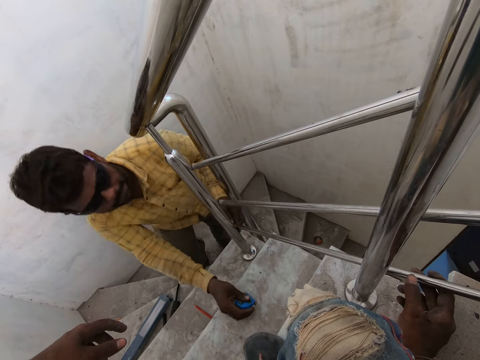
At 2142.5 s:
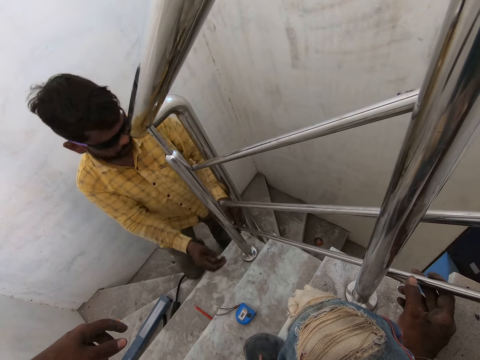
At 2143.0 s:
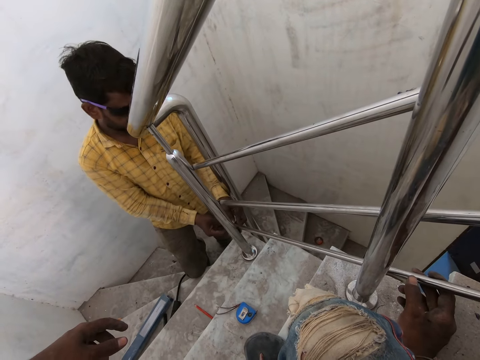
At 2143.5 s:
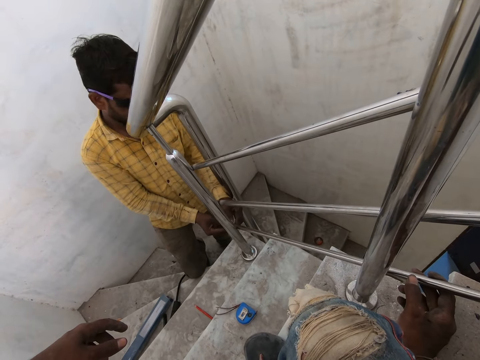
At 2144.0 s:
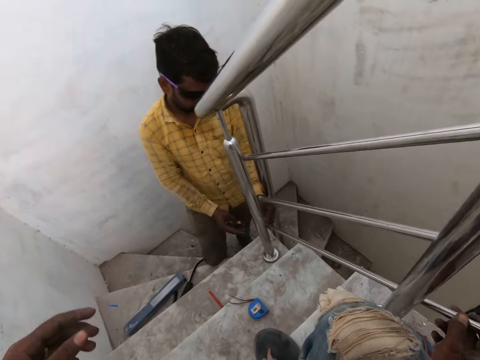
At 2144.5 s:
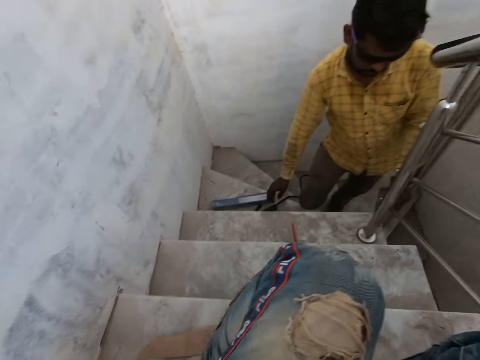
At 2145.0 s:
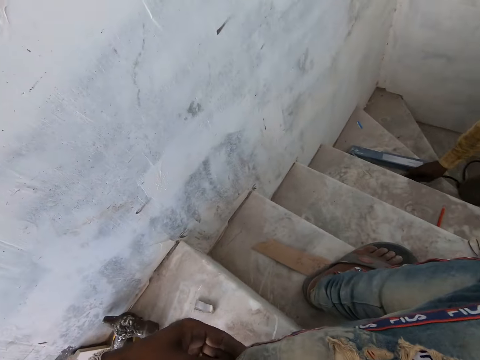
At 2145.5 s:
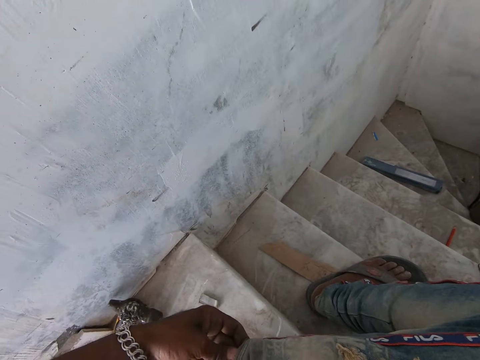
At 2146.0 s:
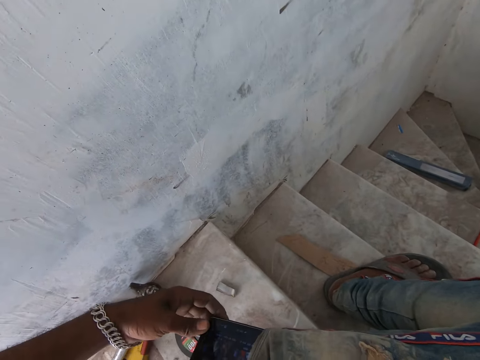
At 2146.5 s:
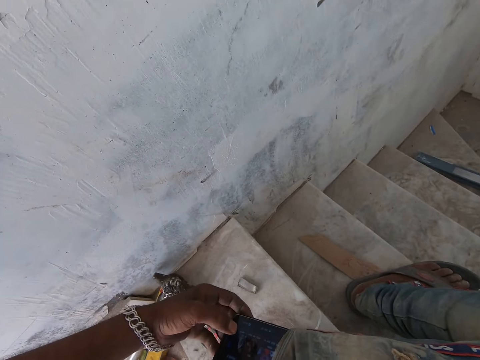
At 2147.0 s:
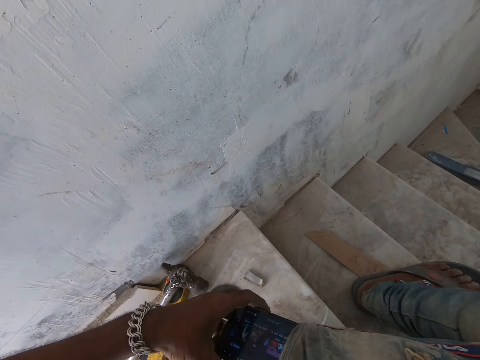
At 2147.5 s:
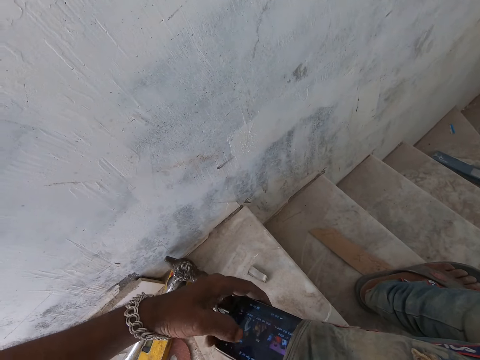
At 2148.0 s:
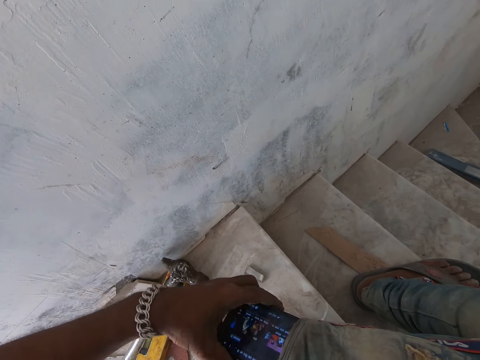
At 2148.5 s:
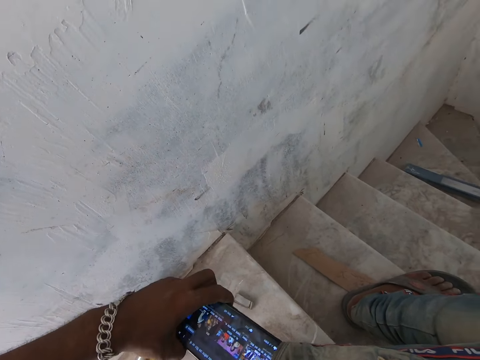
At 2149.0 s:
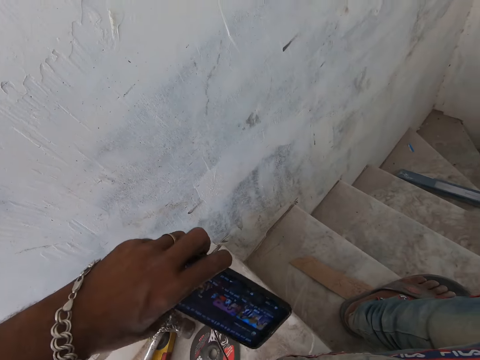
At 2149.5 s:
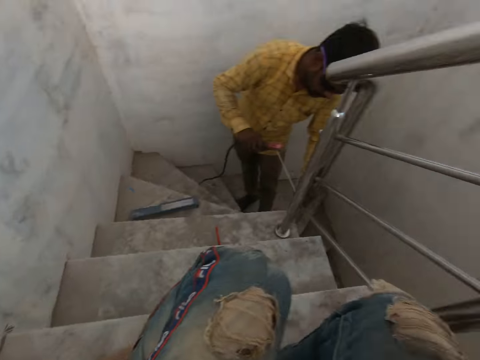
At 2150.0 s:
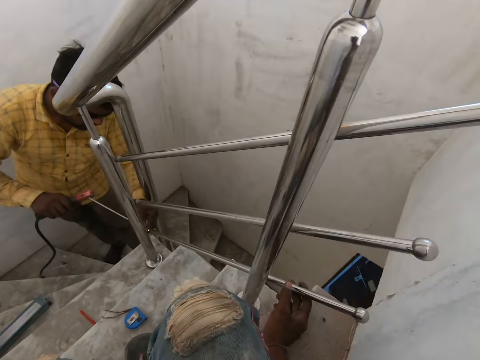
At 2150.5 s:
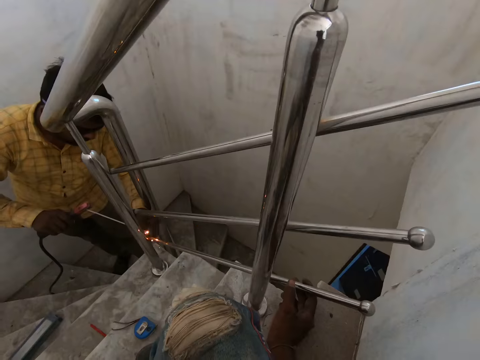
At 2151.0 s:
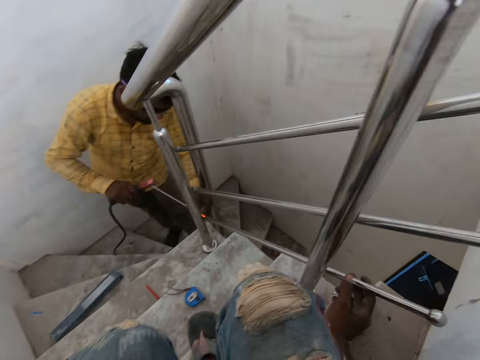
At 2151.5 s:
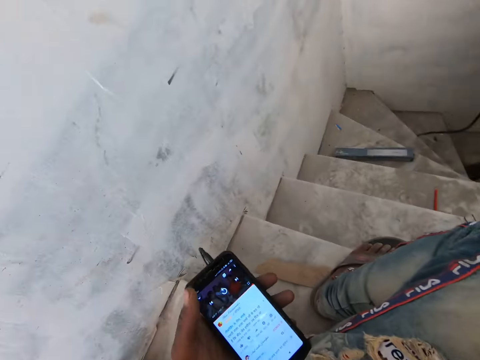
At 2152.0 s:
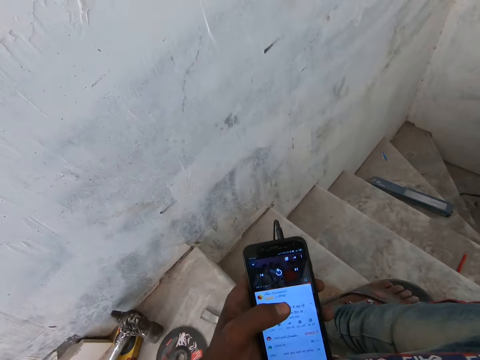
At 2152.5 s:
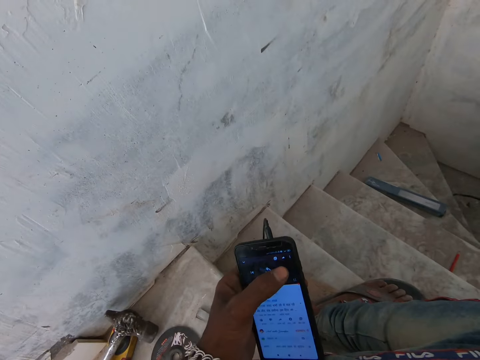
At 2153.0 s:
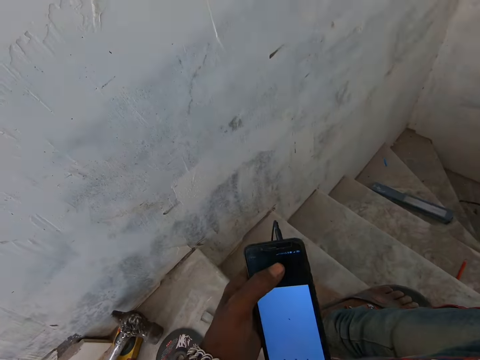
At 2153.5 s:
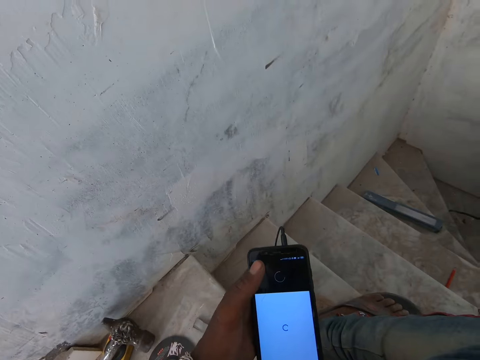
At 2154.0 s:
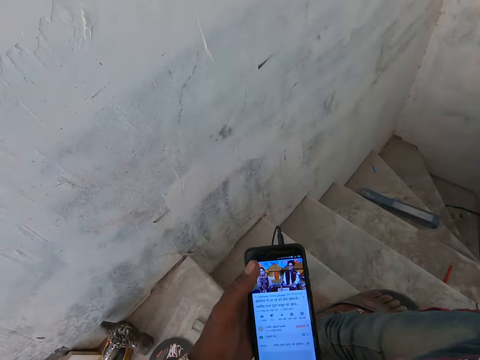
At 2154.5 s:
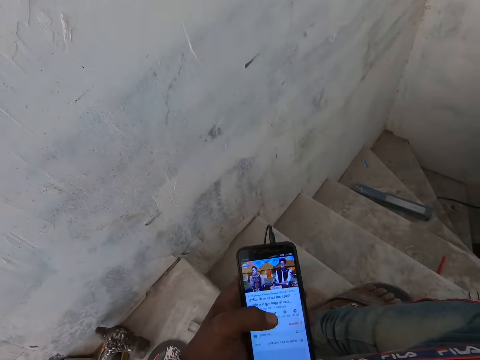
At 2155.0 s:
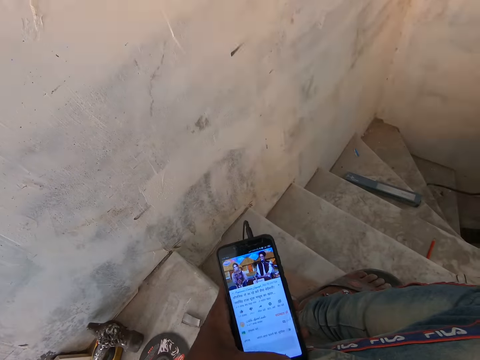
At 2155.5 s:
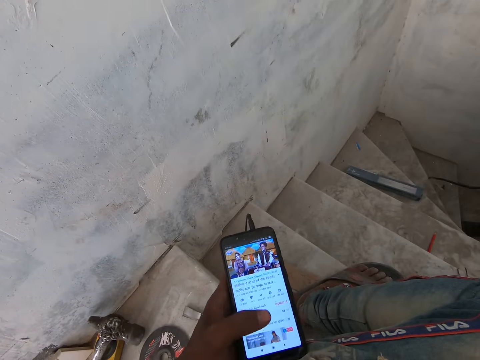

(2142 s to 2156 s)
The man drops the measuring tape in his right hand on the staircase and sets the stair railing on the metal balusters with both hands. The camera wearer stares at the man. The man picks up the welding electrode on the staircase with his right hand. The camera wearer pulls out a phone from his pocket with his left hand. He operates the phone in his pocket with his left thumb. He touches the phone with the left hand. He removes the phone from his pocket with his left hand. The man welds the stair railing to the metal balusters with the welding electrode in his right hand. The camera wearer looks at the weld sparks. He touches the phone with the left hand. He operates the phone in his left hand with his left thumb. He touches the phone with the left hand.

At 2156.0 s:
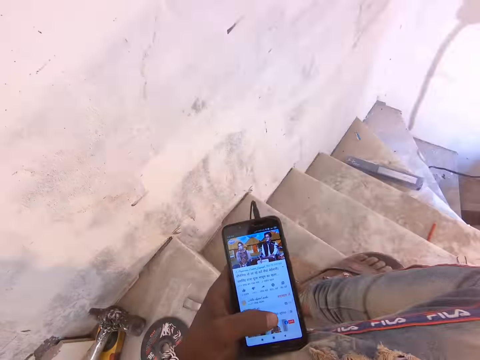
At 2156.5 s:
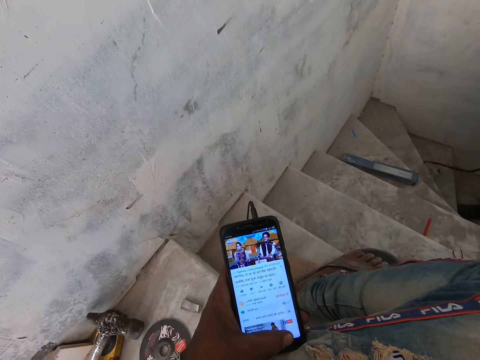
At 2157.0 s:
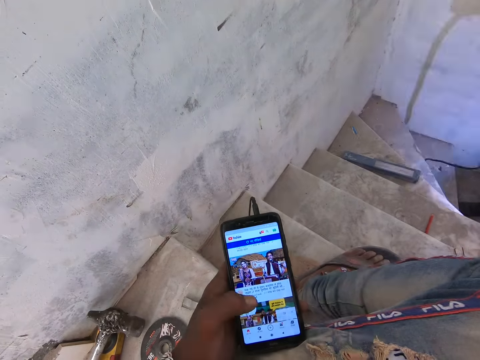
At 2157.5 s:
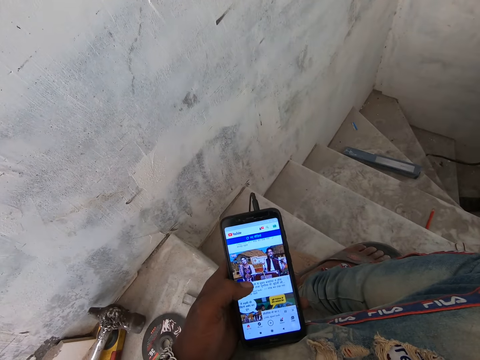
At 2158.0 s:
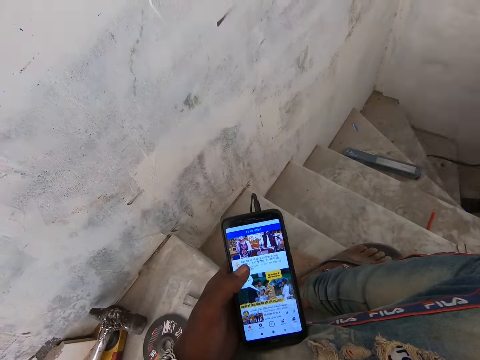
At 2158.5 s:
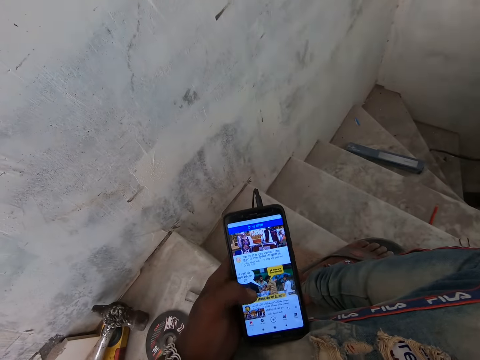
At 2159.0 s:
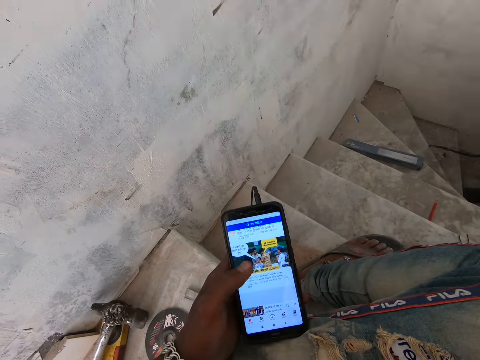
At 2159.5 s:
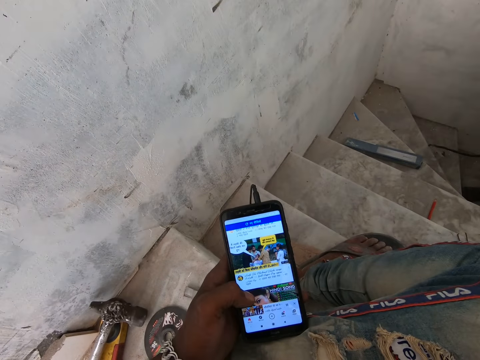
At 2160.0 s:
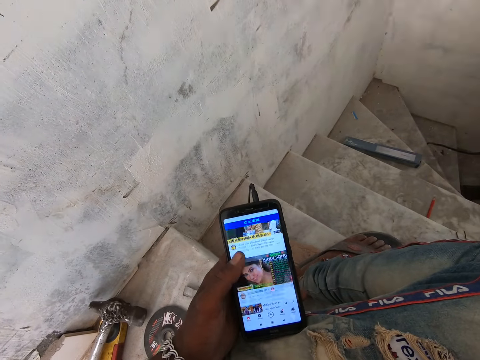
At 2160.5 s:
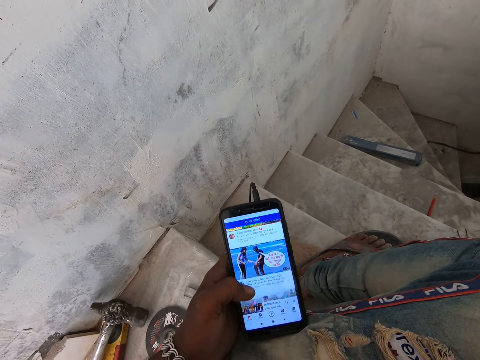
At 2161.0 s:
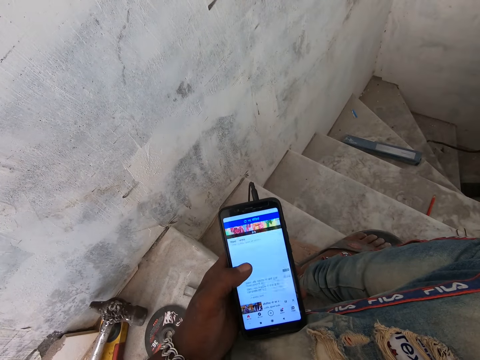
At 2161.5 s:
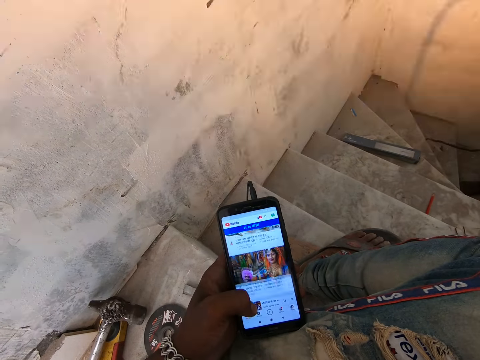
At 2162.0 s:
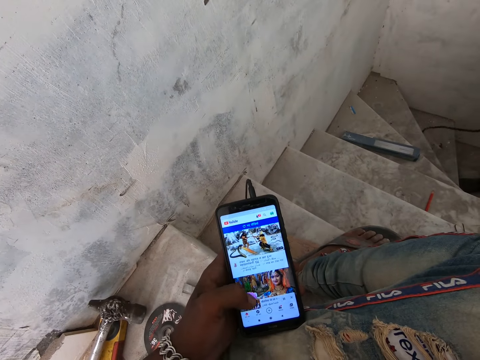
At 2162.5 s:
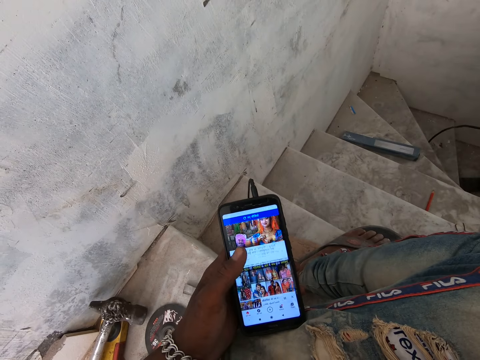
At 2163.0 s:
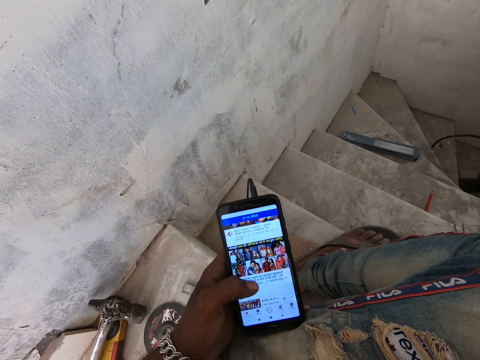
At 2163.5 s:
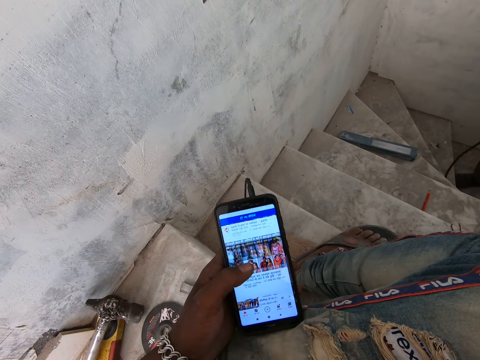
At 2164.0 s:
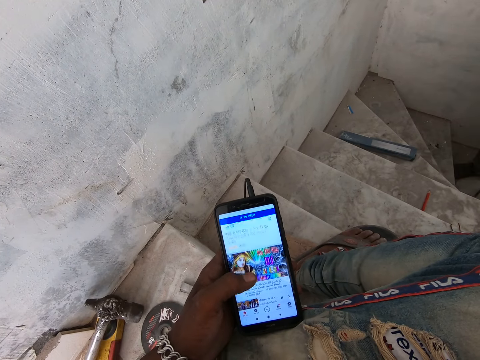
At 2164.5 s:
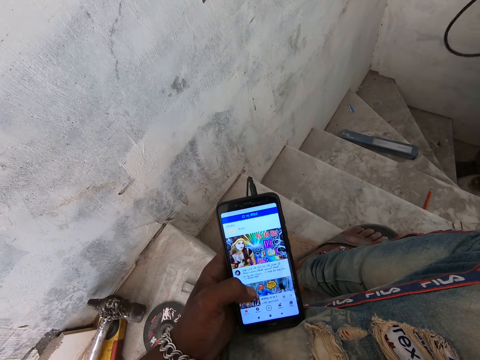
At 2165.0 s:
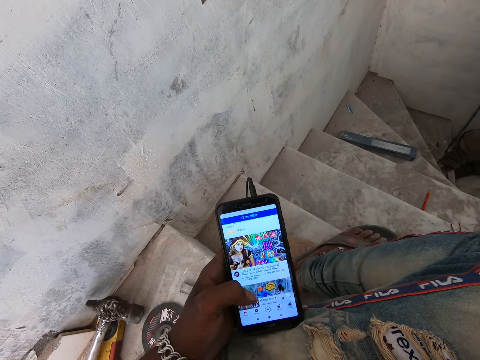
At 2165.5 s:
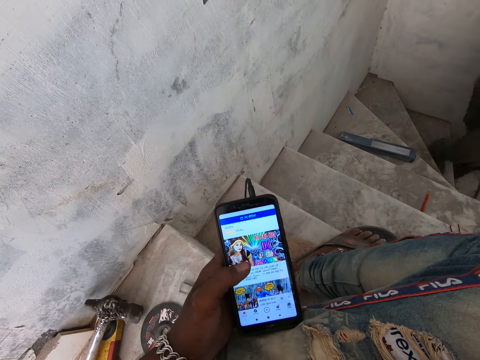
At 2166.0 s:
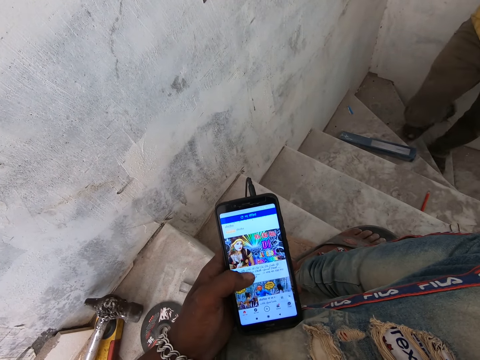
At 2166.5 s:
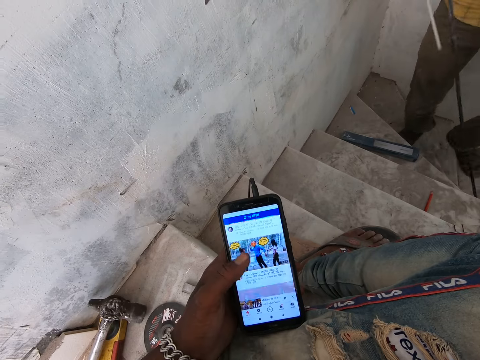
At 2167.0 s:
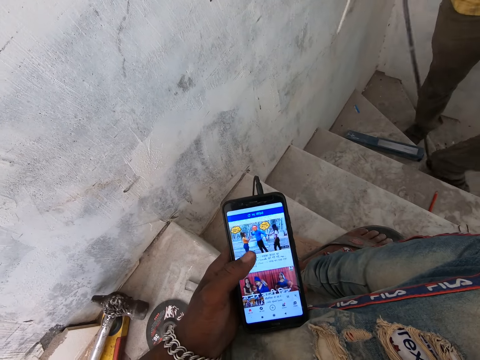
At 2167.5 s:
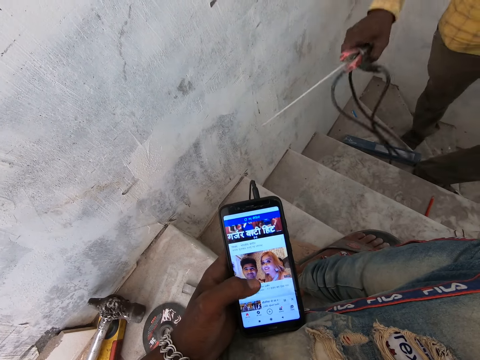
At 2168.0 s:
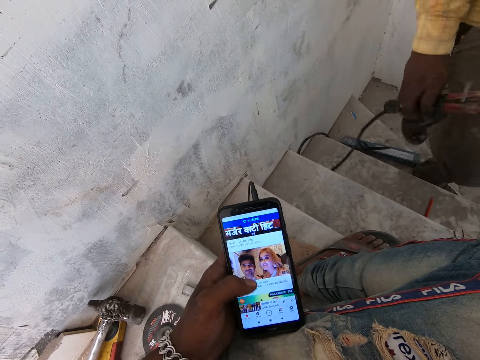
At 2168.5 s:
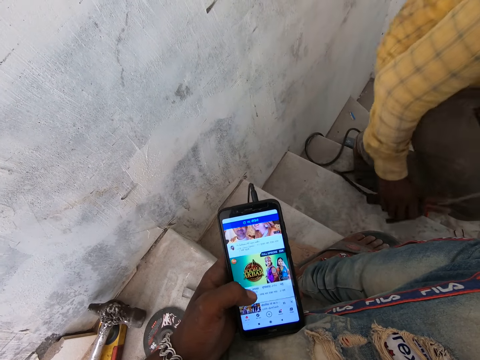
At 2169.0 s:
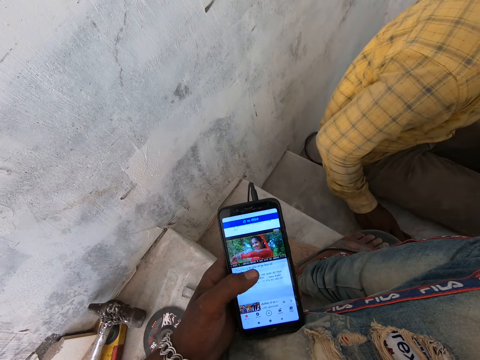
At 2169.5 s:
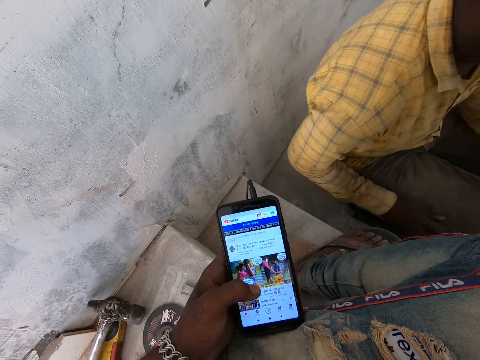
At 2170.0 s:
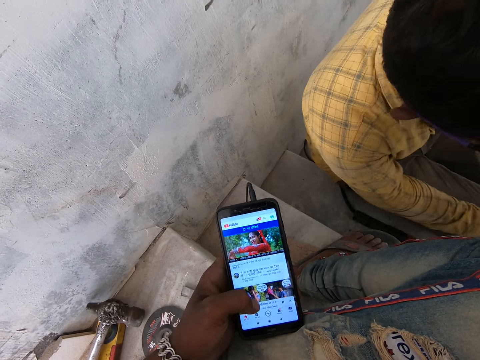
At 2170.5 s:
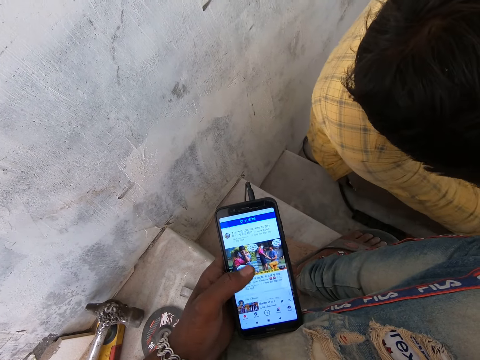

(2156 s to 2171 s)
The camera wearer touches the phone with the left hand. They swipe the phone with the left thumb. They swipe the phone again. They look at the phone. They swipe the phone with the left thumb. They look at the phone. A man walks up the stairs with the welding electrode in his right hand. The camera wearer swipes the phone with the left thumb. They look at the phone. They swipe the phone with the left thumb. The man sits on the staircase with the welding electrode in his right hand. He drops the welding electrode in his right hand on the staircase. The camera wearer looks at the phone.
